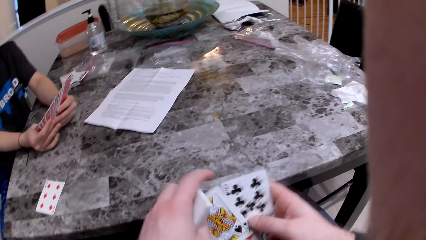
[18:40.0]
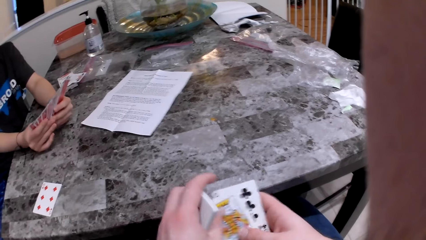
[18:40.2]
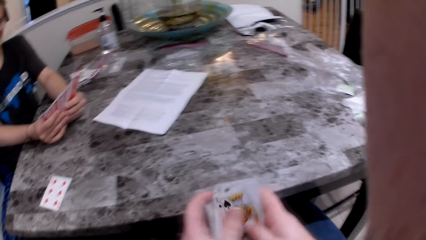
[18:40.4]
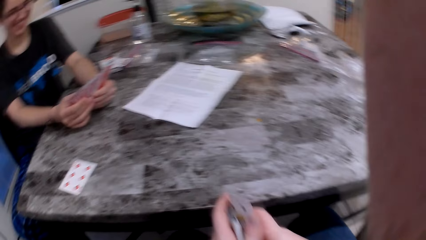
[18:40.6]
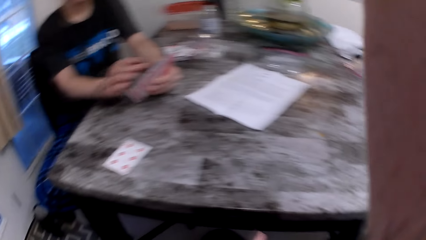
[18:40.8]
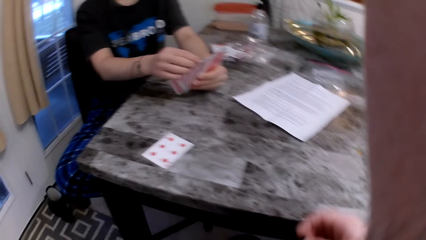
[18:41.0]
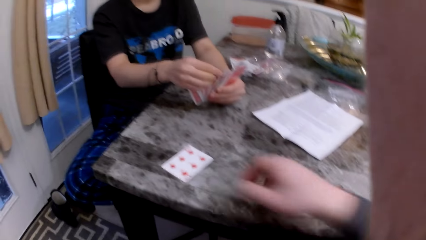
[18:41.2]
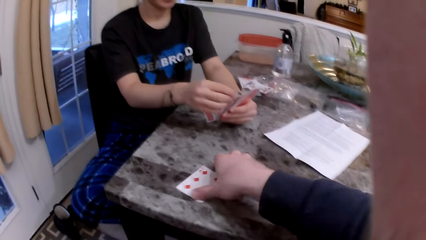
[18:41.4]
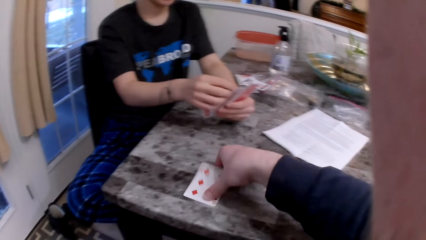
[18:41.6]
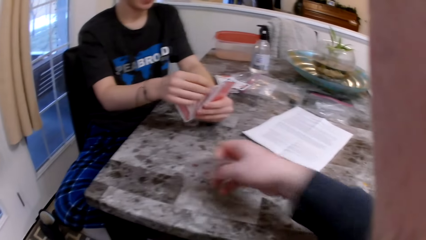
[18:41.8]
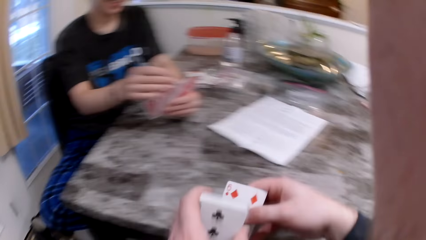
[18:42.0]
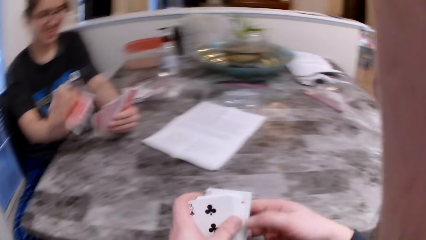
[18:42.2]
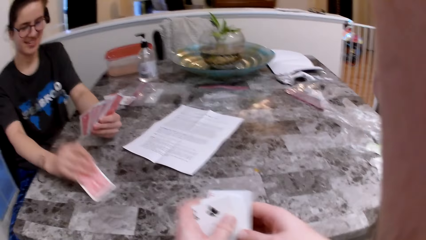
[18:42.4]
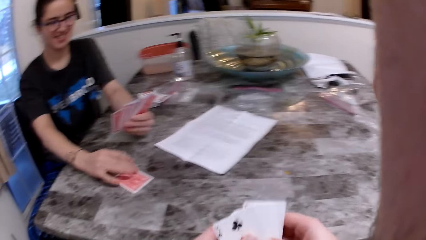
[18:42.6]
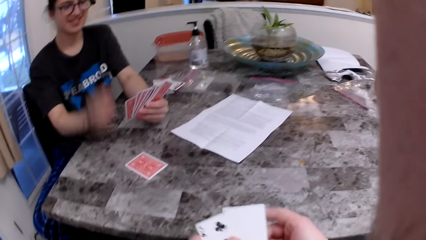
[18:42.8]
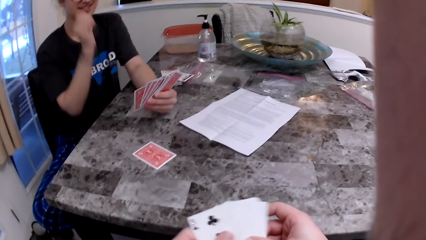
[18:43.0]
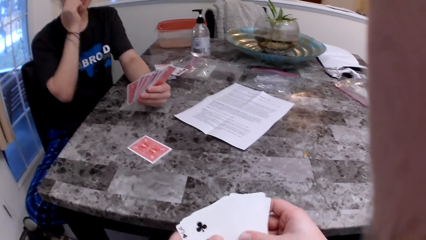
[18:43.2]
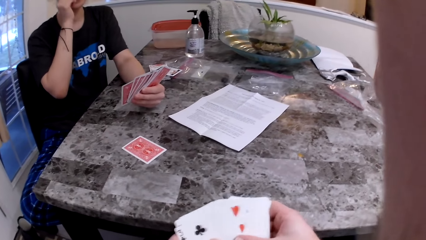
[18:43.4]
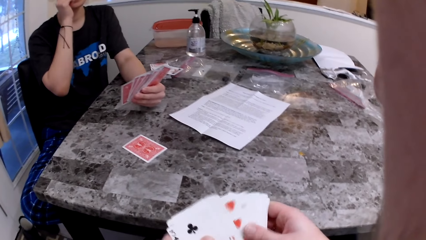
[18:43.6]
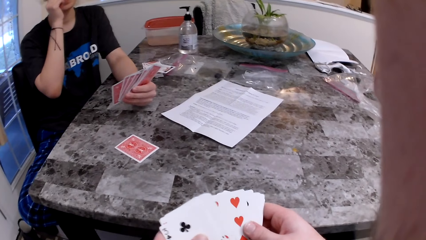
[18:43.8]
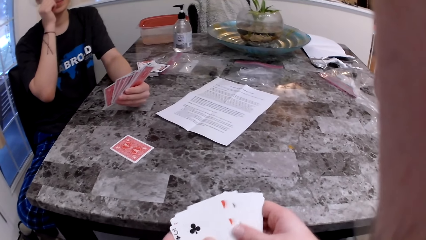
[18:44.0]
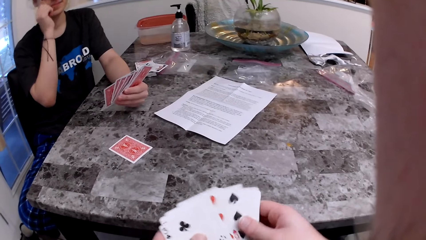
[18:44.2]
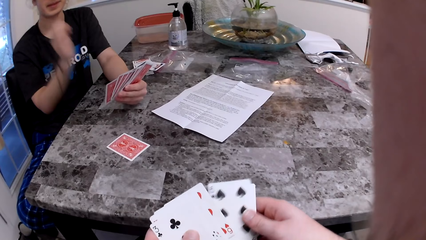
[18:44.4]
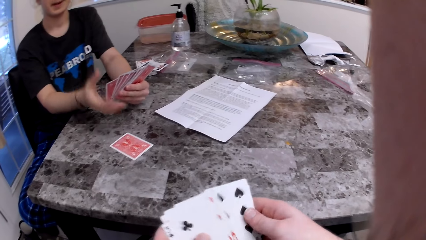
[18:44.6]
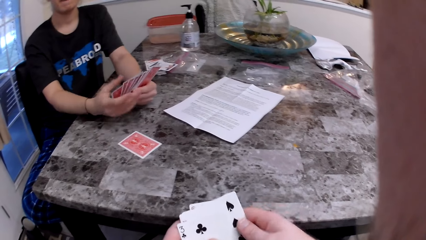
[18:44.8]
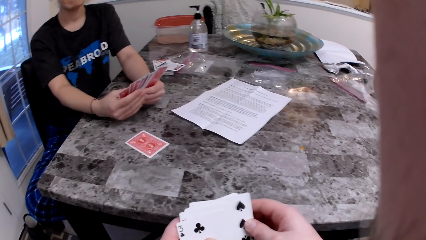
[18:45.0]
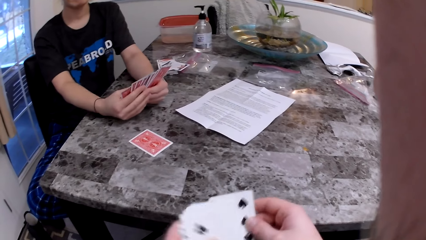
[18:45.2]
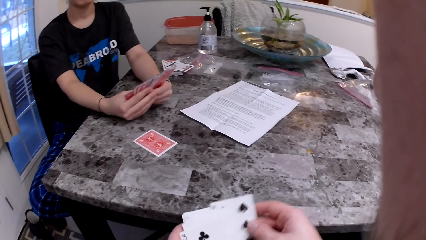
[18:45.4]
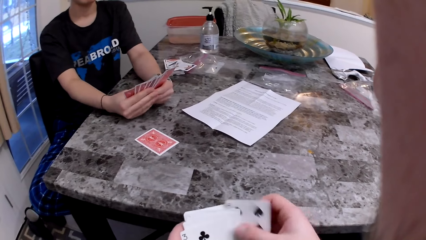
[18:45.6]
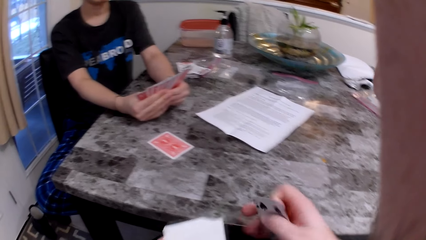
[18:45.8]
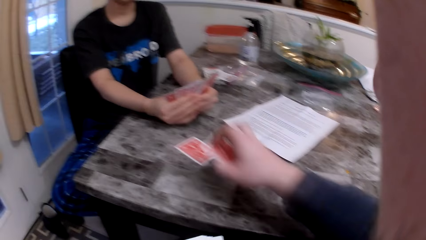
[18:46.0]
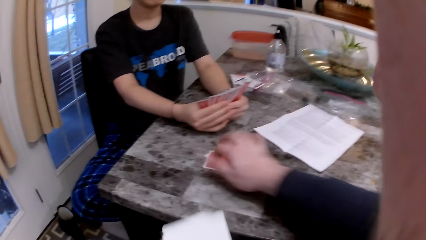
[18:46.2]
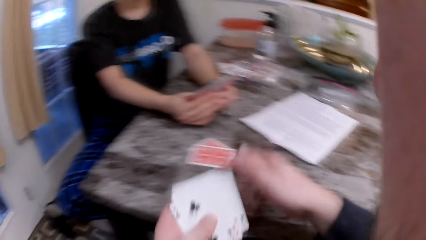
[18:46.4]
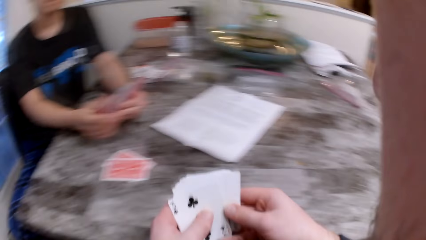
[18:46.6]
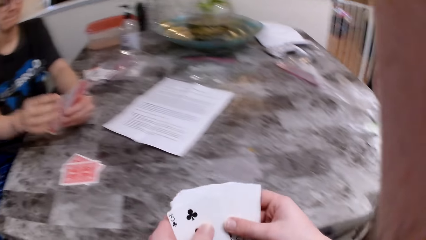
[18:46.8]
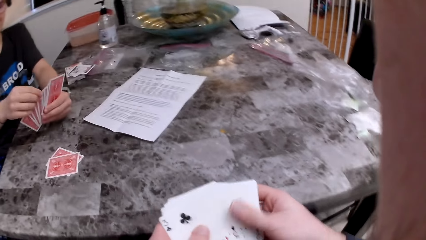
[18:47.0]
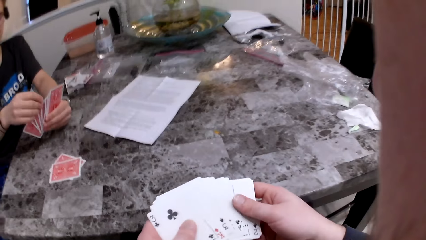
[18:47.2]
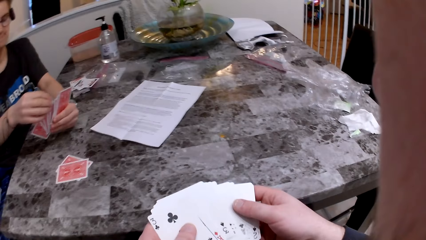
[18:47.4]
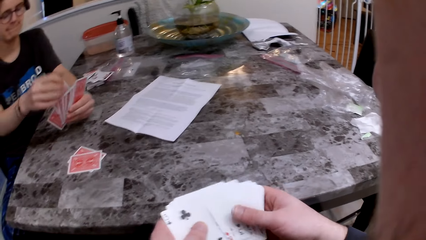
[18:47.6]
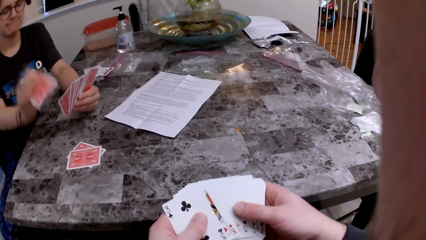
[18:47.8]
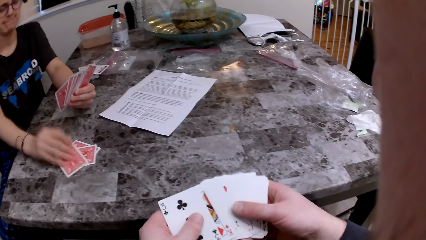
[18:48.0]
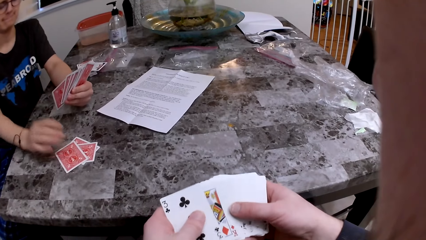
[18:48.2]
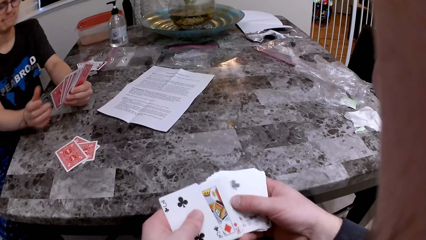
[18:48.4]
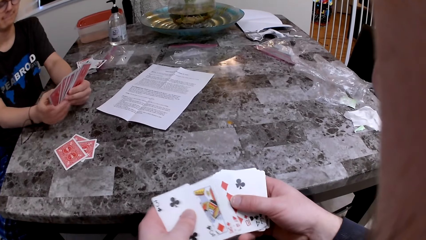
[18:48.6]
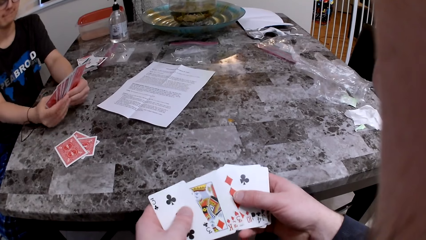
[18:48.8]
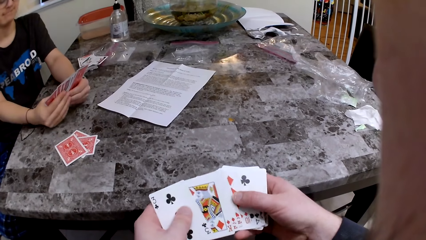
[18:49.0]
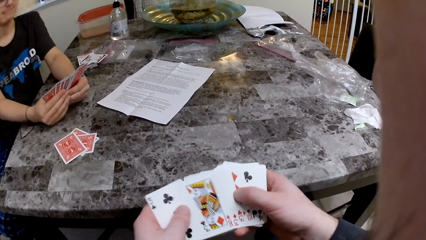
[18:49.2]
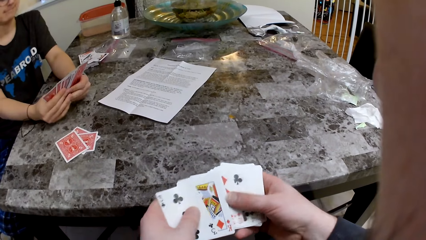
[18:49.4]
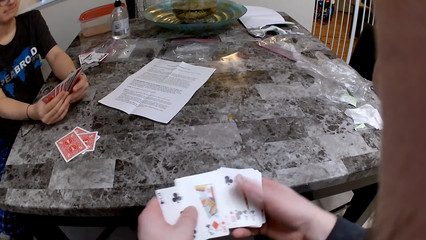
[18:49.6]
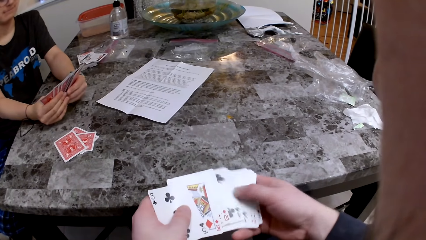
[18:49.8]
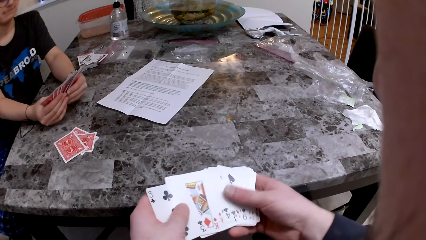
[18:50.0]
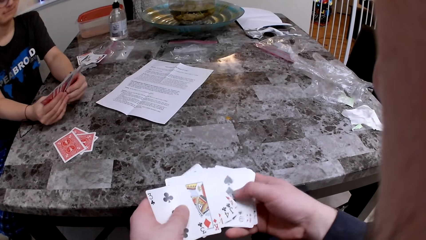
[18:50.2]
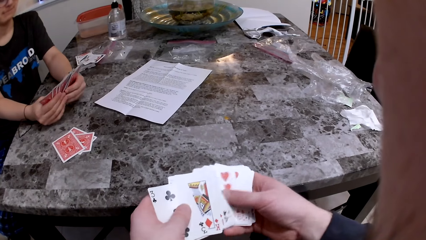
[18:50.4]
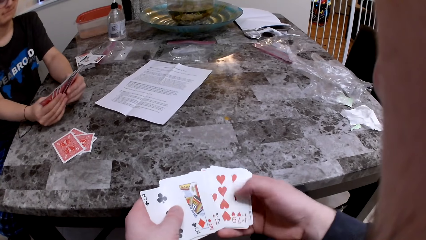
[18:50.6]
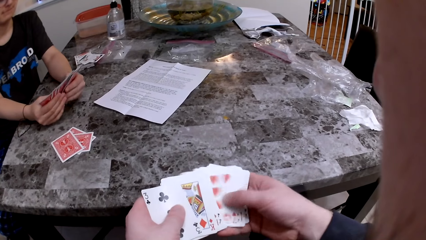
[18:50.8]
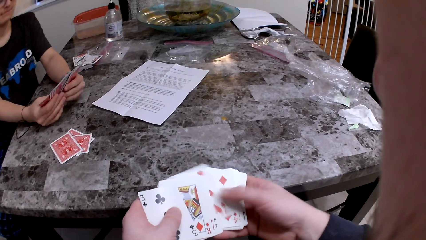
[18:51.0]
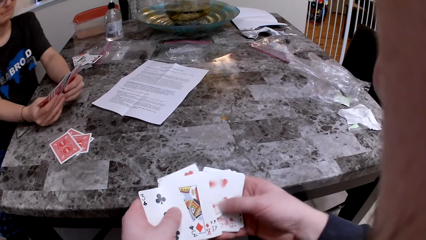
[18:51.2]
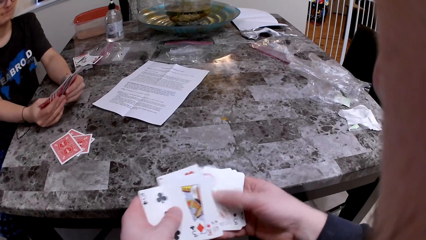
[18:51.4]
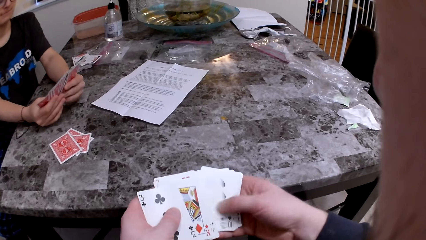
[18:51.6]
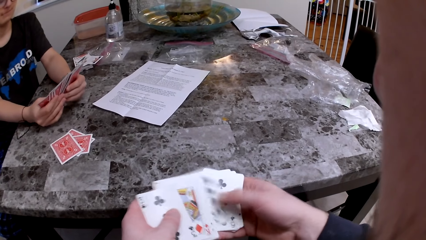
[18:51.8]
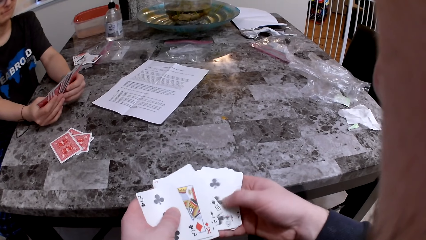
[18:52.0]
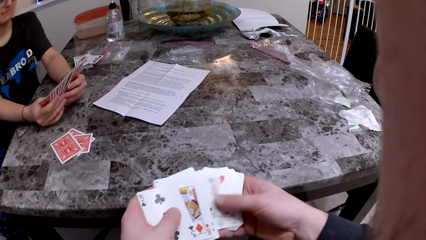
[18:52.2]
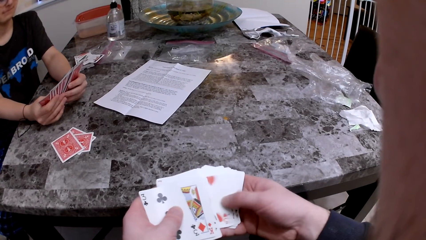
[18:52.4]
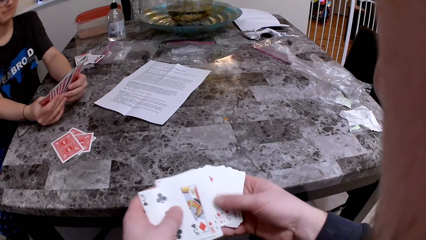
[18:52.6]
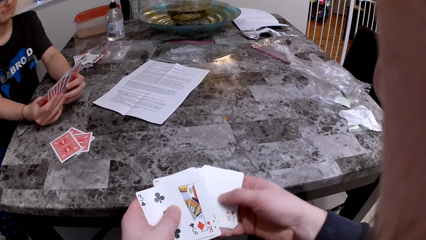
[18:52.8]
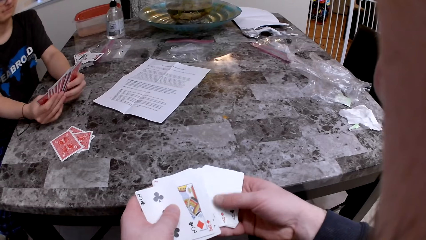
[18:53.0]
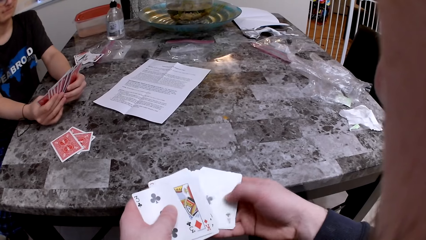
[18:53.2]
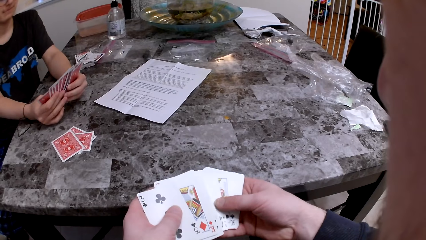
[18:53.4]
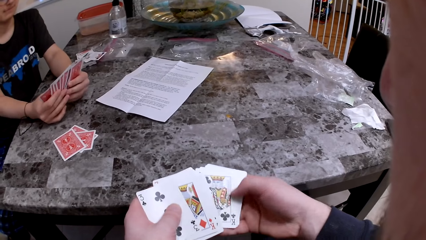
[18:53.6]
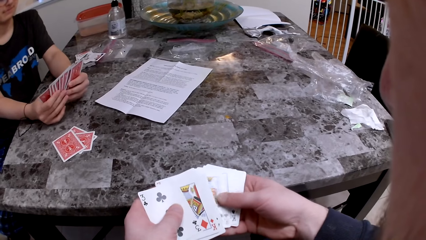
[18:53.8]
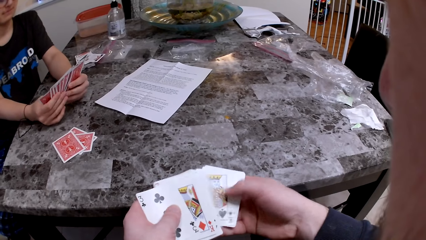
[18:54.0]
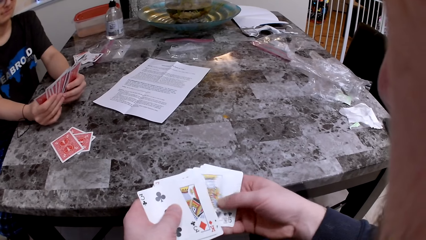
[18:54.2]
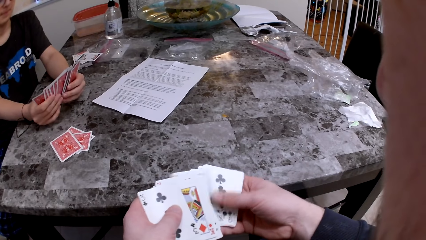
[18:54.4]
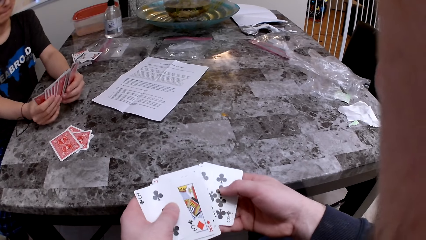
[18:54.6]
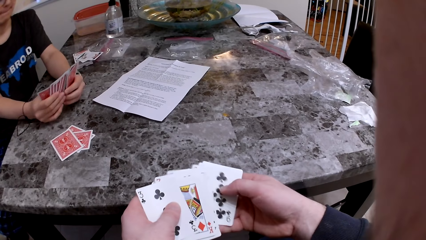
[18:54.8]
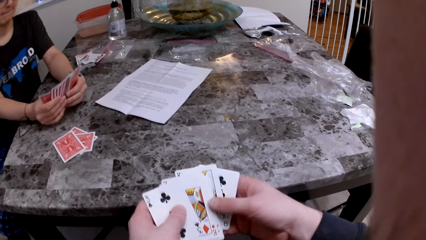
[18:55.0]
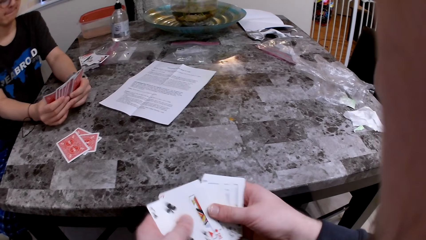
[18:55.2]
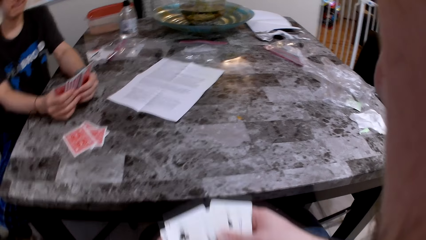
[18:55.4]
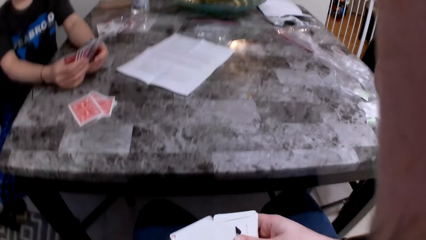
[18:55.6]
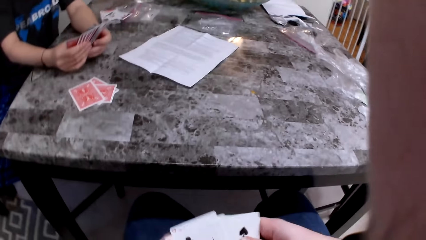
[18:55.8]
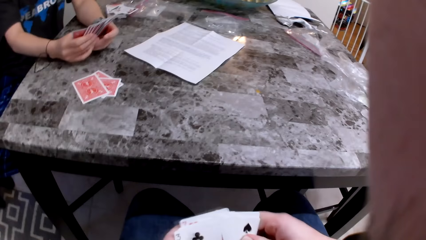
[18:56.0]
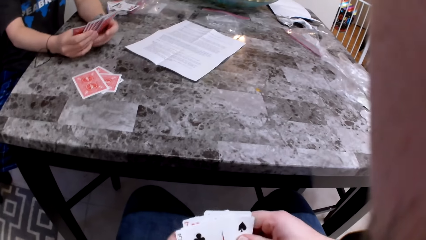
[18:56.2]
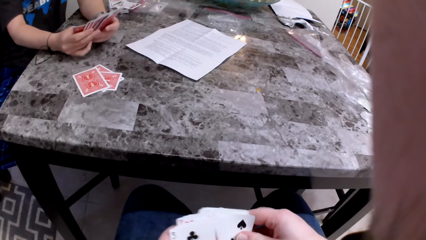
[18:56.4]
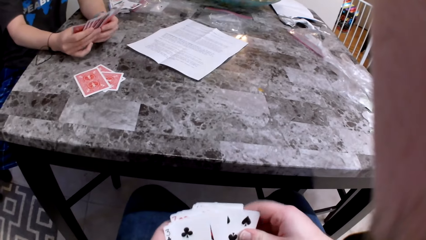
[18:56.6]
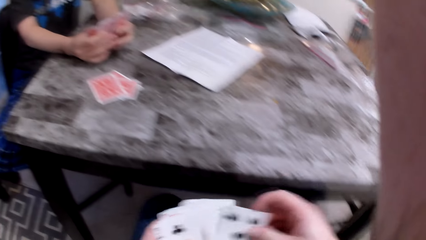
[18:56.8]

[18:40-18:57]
The camera wearer arranges the cards. He picks up a card on the table with his right hand. The woman drops a card on the table and touches her nose with her right hand. The camera wearer checks the cards. He puts the card on the table. The woman puts the card on the table.
